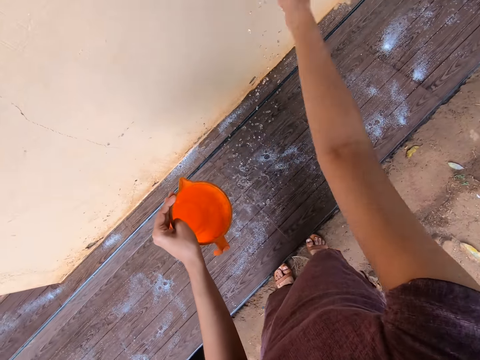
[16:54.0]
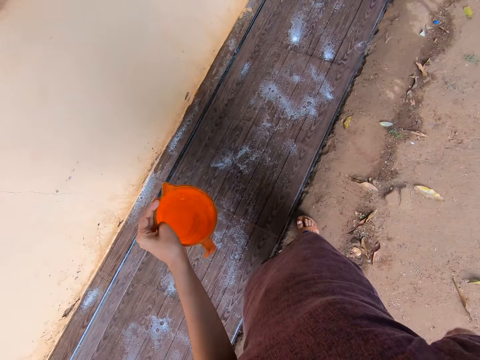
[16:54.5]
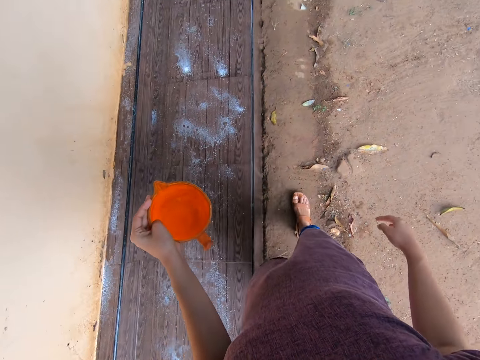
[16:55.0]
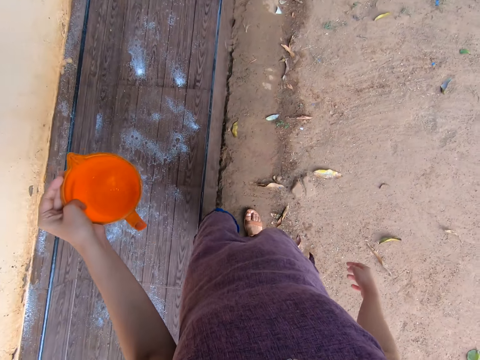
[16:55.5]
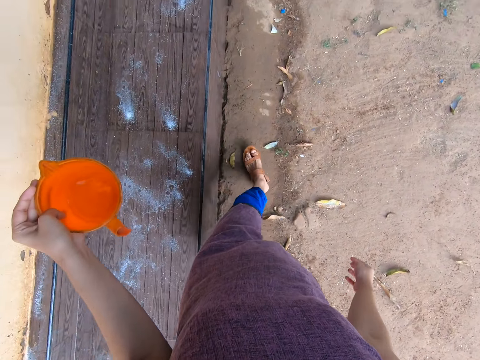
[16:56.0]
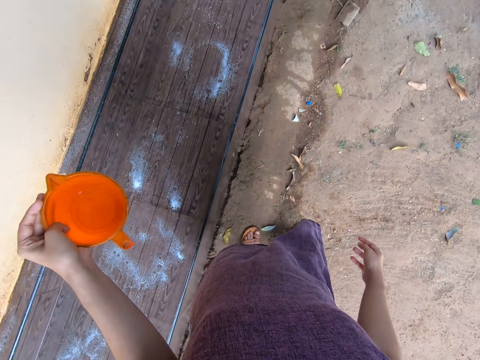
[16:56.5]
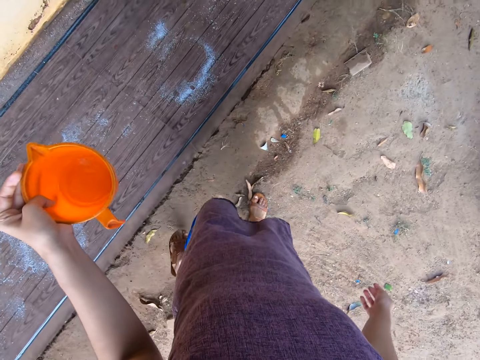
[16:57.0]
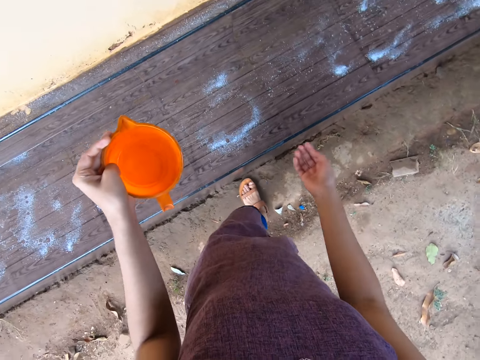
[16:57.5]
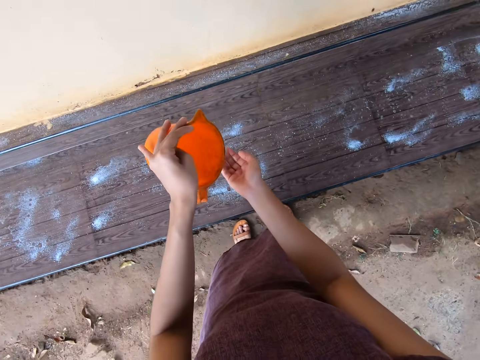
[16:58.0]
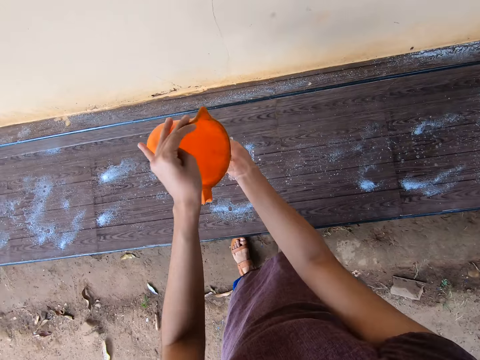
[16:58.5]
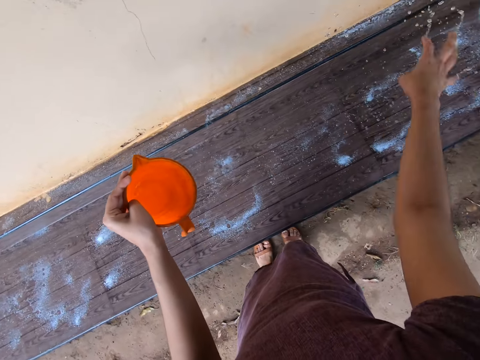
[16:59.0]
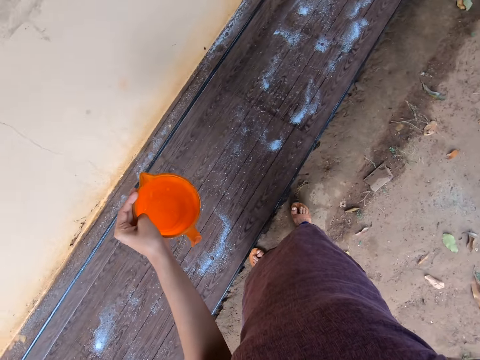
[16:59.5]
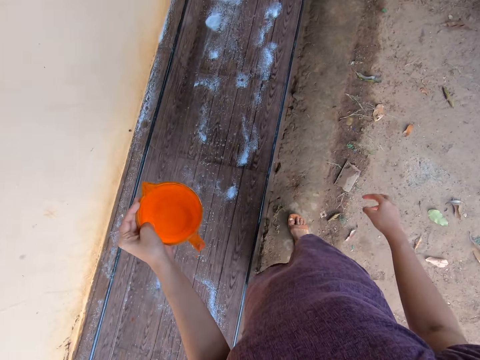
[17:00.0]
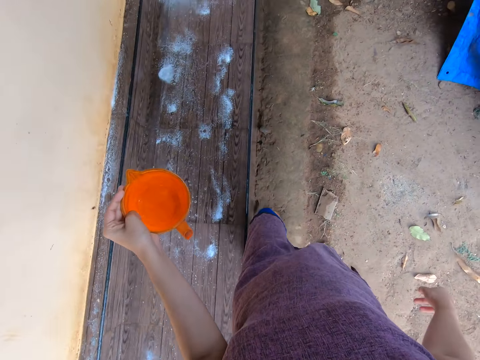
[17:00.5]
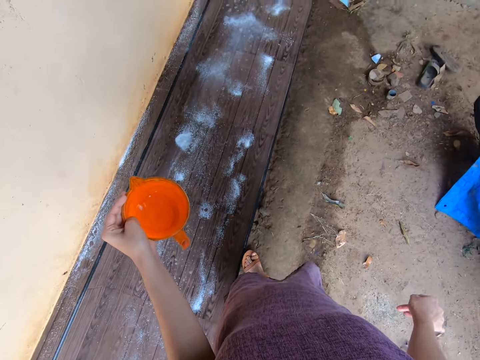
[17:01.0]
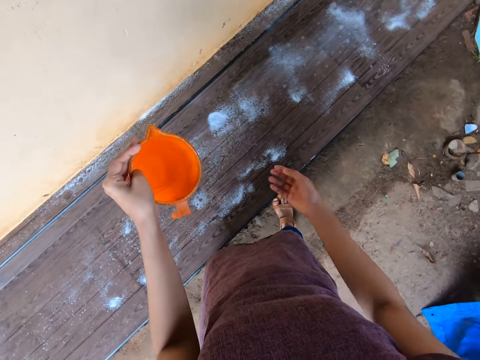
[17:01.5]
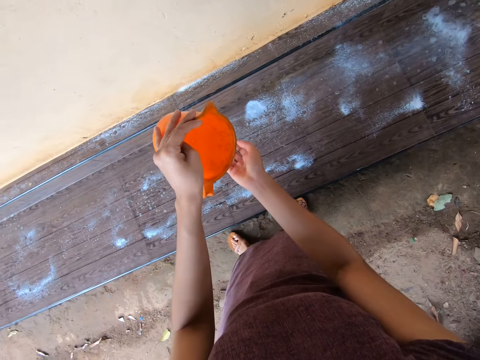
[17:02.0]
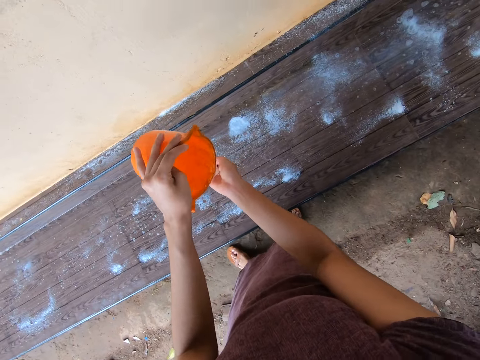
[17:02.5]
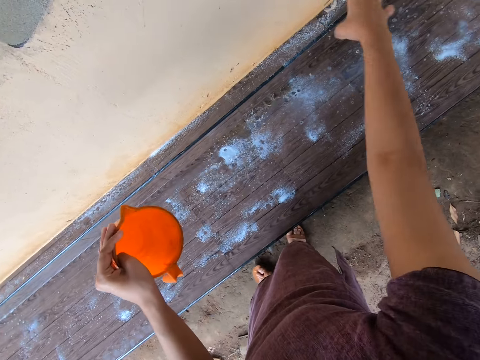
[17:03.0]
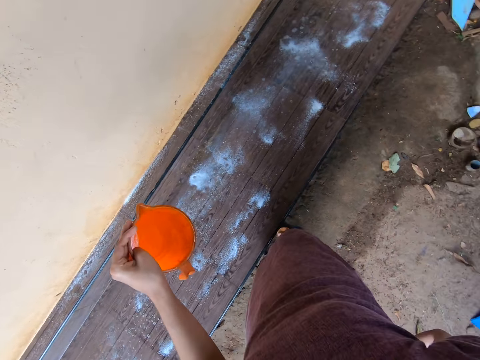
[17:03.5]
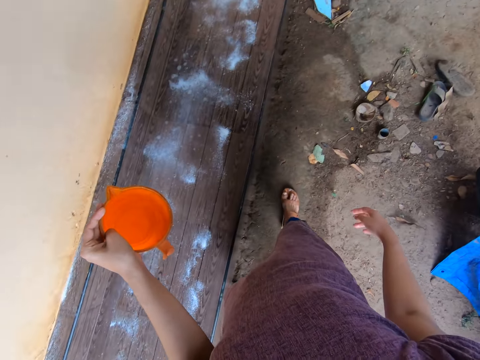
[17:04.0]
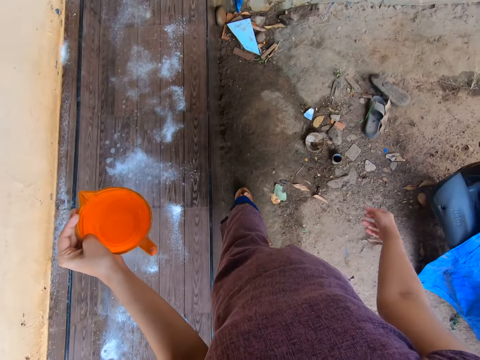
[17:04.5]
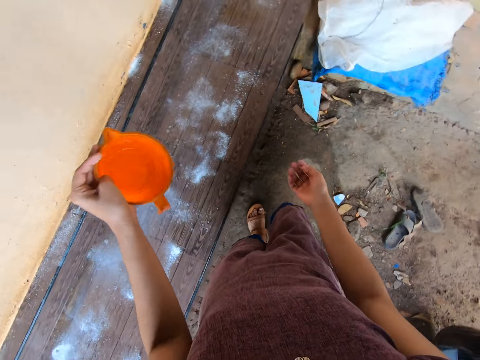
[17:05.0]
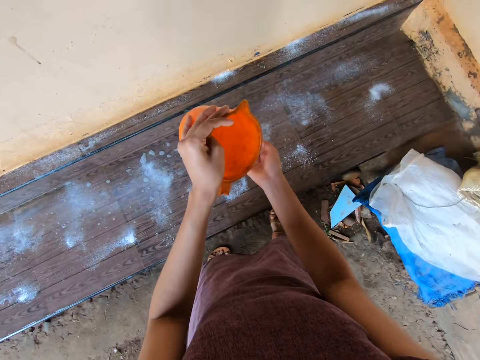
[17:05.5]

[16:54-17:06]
The camera wearer sprinkles water on the slab of tiles with her right hand. She pours water from the cup in her left hand onto her right hand and sprinkles water on the slab of tiles with her right hand. She pours water from the cup in her left hand onto her right hand and sprinkles water on the slab of tiles with her right hand.

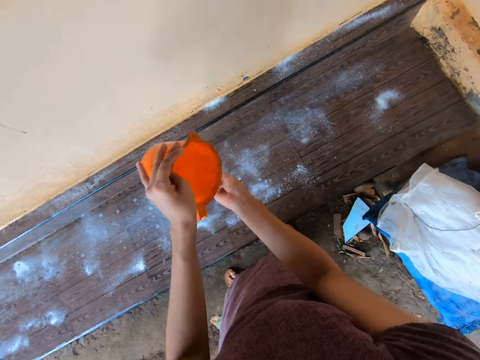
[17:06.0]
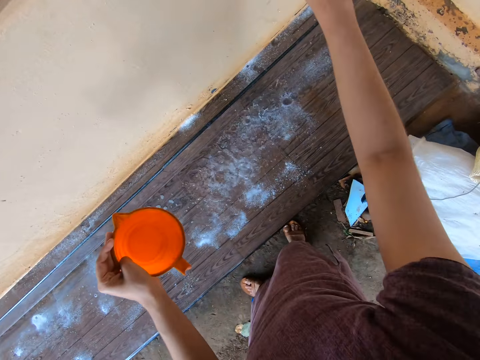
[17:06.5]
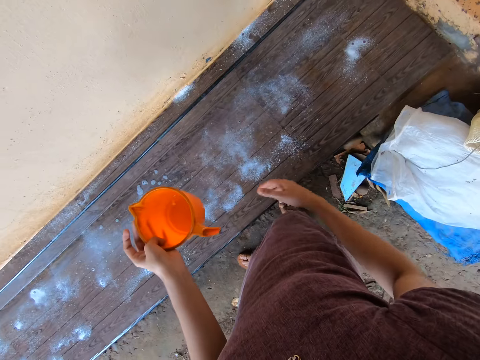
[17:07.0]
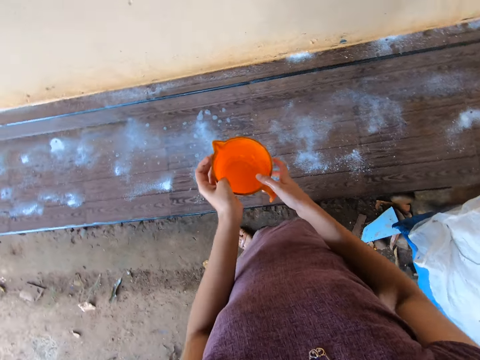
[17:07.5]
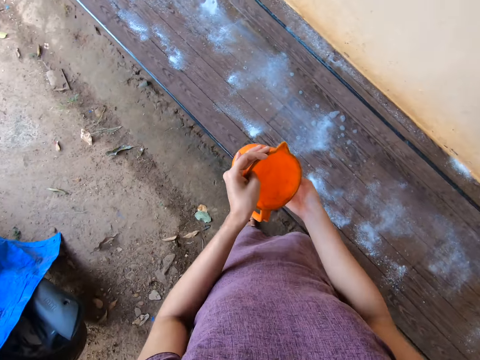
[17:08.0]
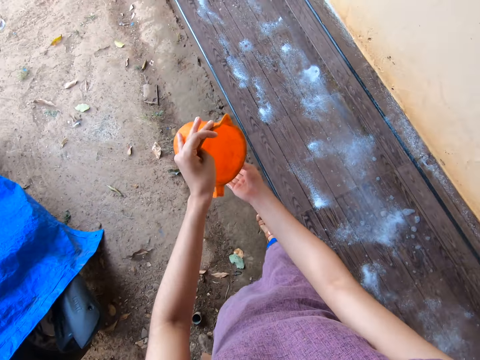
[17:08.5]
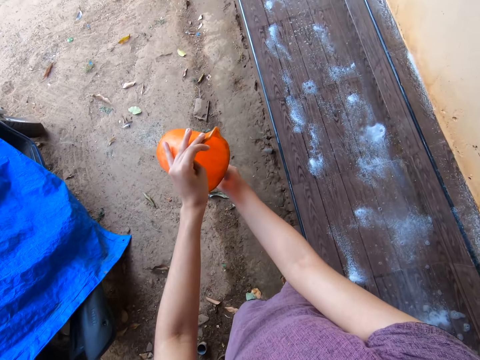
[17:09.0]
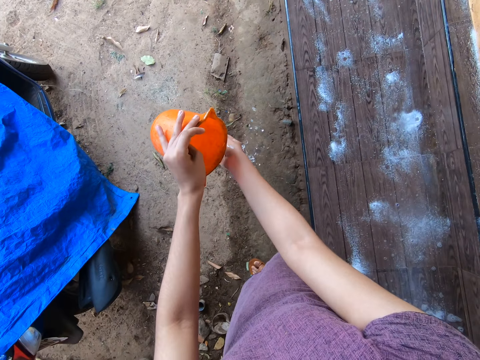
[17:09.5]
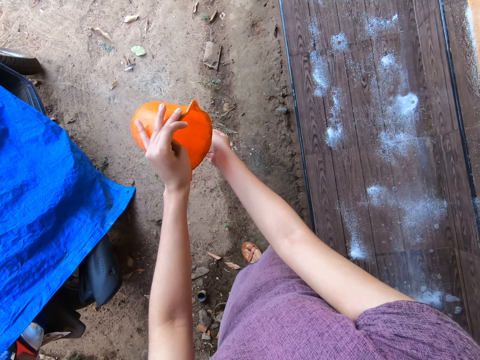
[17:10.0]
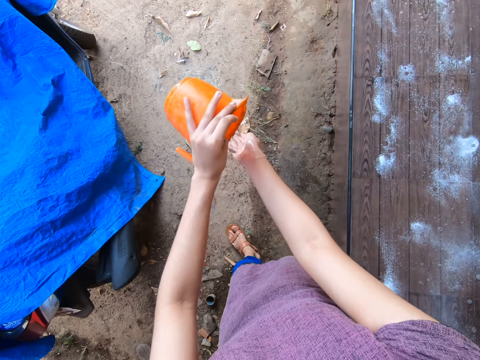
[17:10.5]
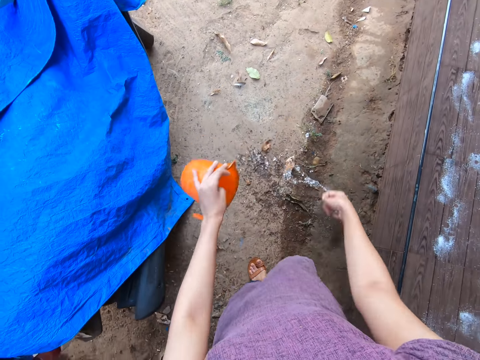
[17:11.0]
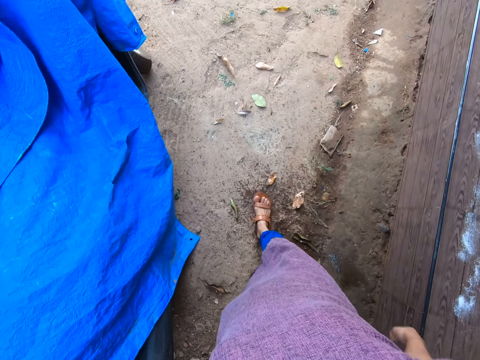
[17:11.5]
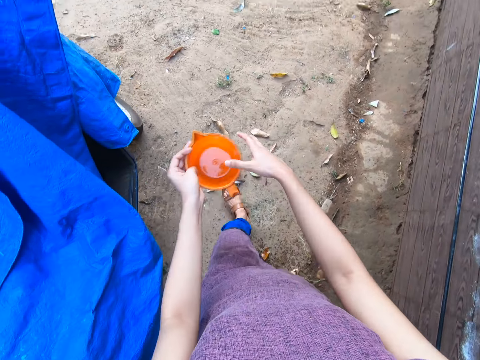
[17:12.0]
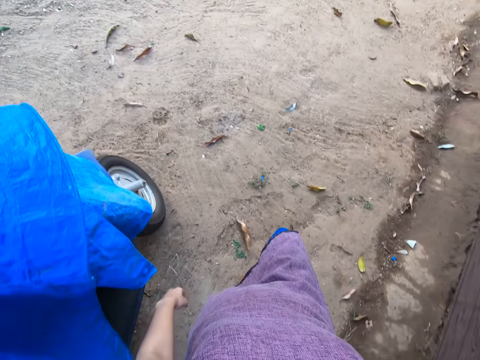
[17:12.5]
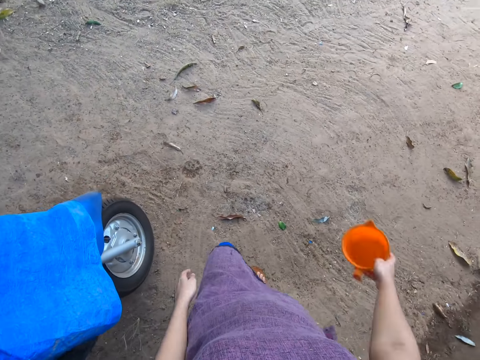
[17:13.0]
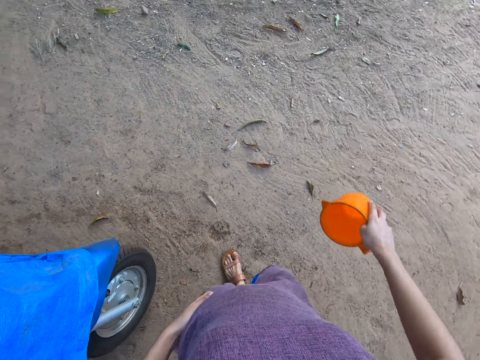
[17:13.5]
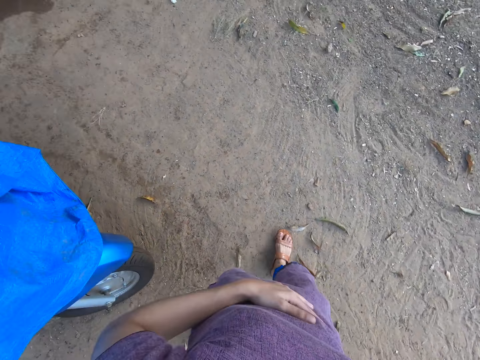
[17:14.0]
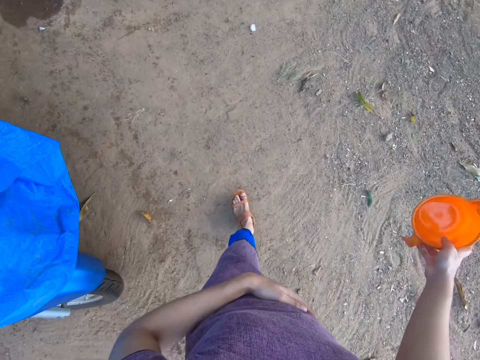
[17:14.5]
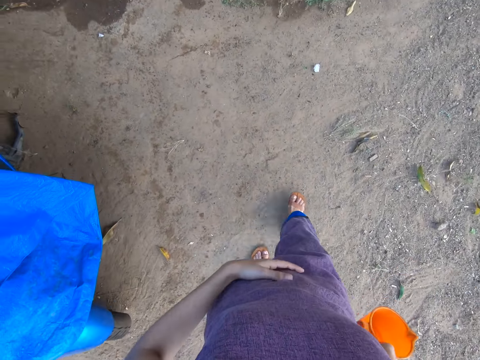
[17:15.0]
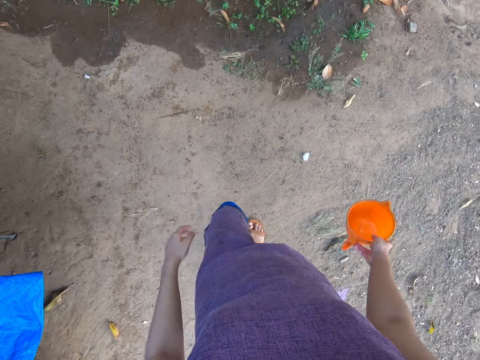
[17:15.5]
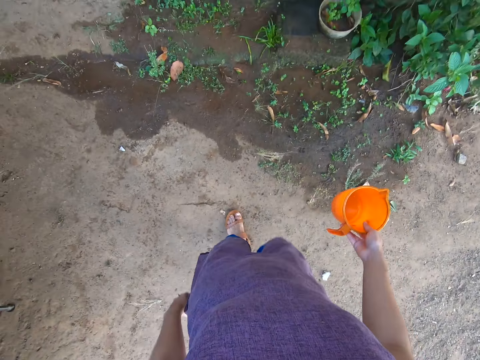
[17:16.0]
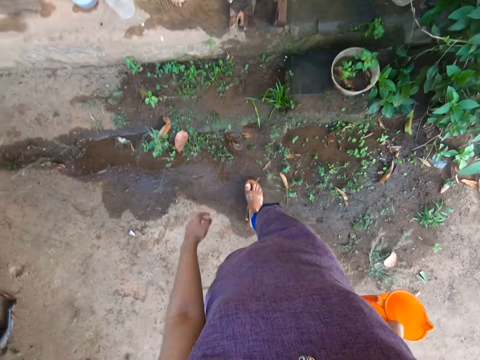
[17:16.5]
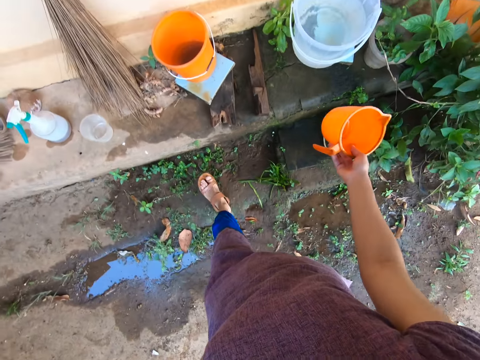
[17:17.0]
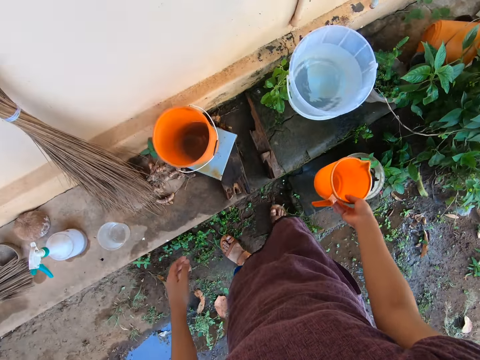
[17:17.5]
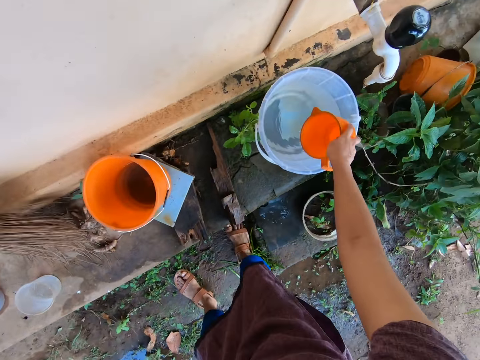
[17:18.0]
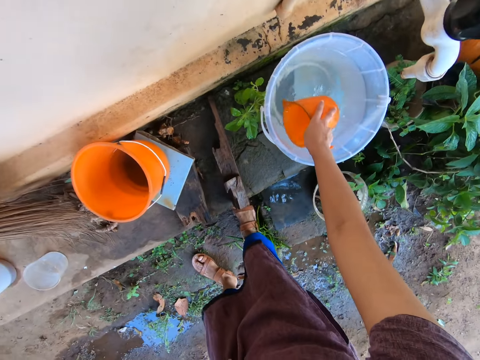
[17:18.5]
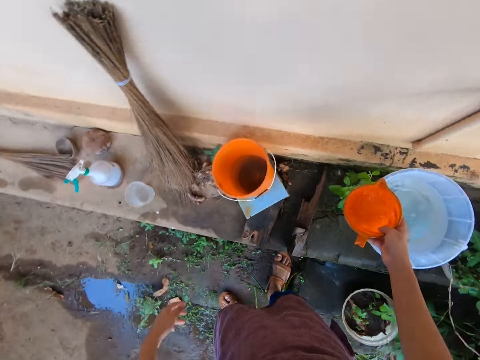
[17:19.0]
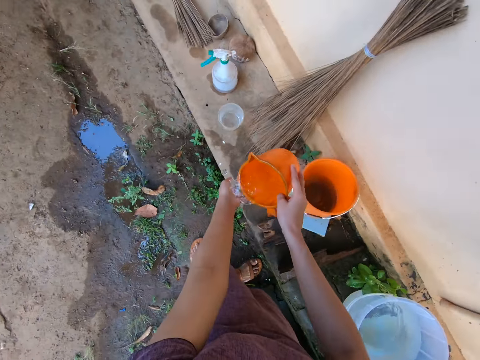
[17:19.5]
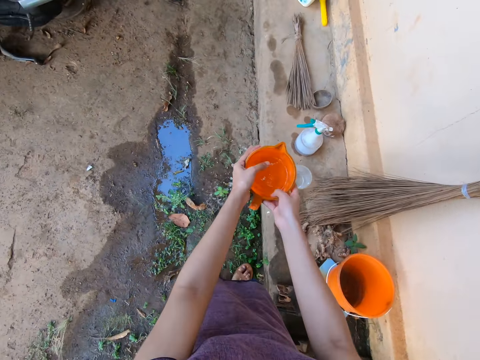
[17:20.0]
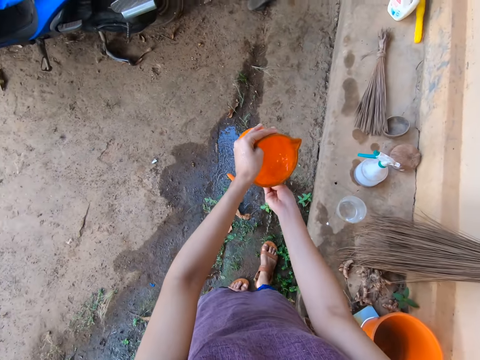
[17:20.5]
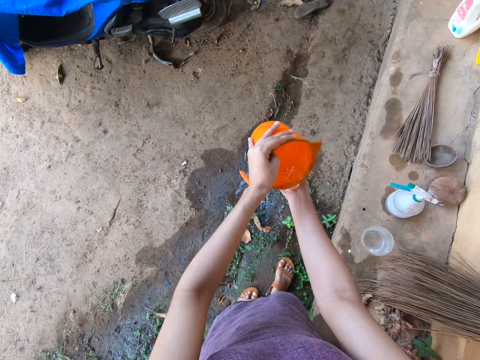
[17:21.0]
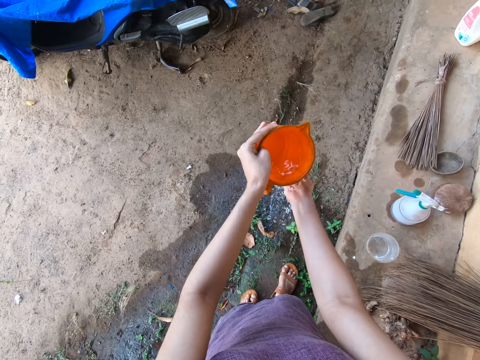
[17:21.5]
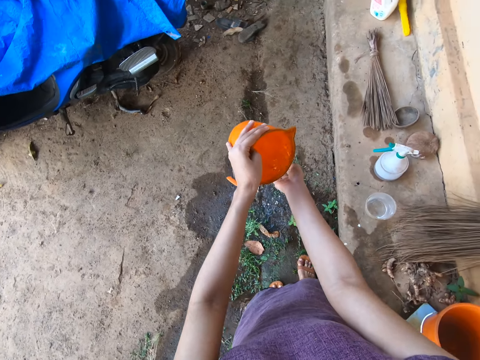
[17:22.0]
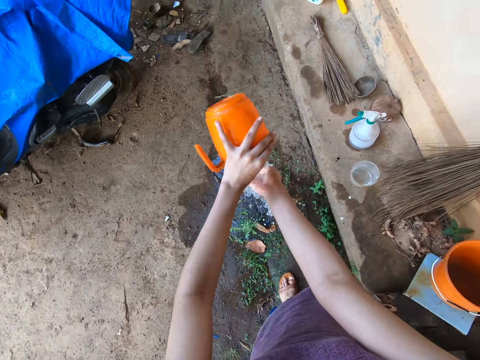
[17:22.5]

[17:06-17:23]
The camera wearer pours water from the cup in her left hand onto her right hand and sprinkles water on the slab of tiles with her right hand. She holds the cup with both hands. She holds the cup with her left hand. She rinses her right hand on the ground with water from the cup in her left hand. She walks in a compound. She passes the cup from her left hand to her right hand. She scoops water from the bucket on a concrete slab with the cup in her right hand. She rinses her left hand on the ground with water from the cup in her right hand. She passes the cup from her right hand to her left hand. She rinses her right hand on the ground with water from the cup in her left hand.
